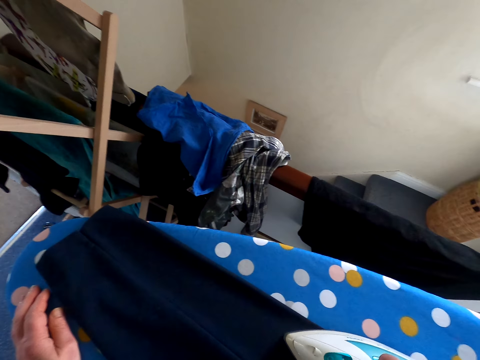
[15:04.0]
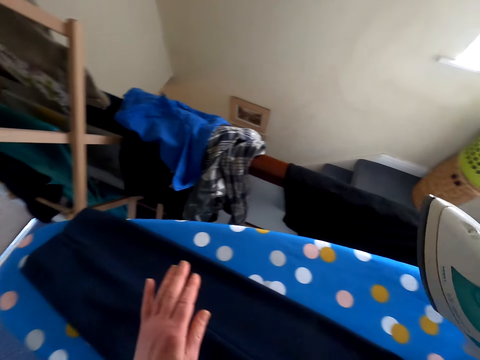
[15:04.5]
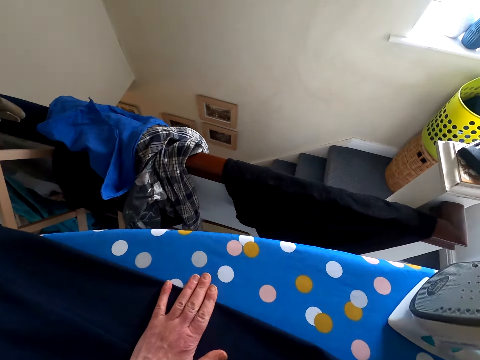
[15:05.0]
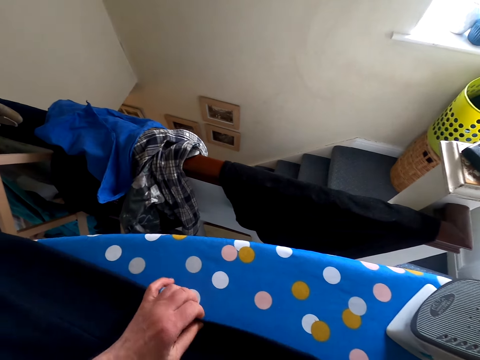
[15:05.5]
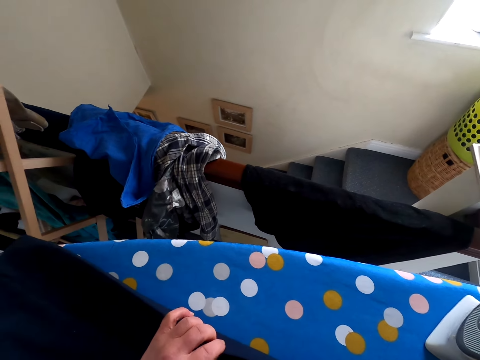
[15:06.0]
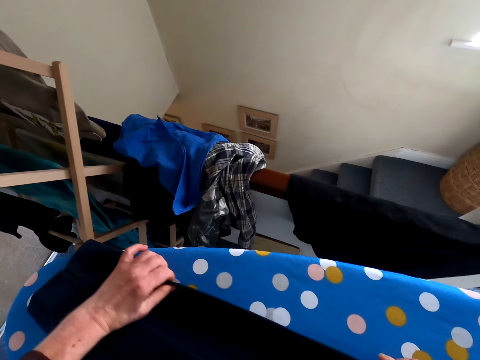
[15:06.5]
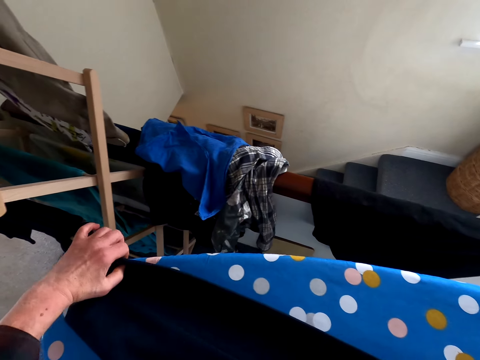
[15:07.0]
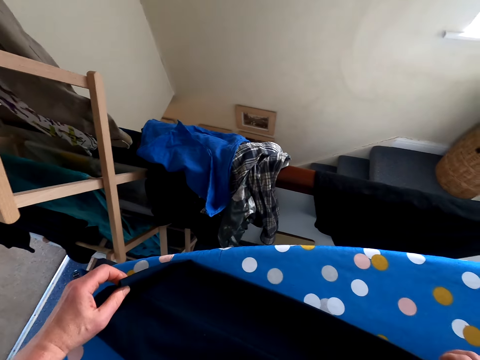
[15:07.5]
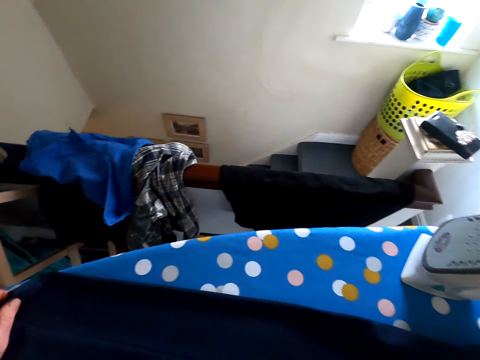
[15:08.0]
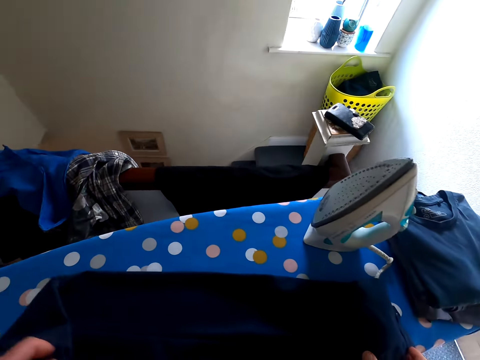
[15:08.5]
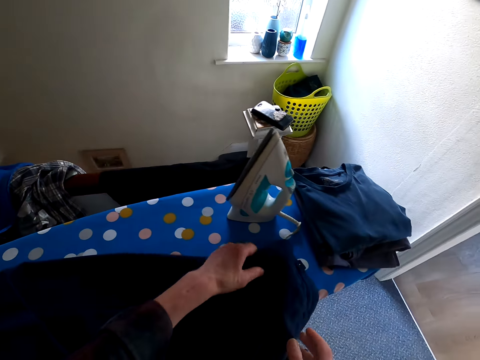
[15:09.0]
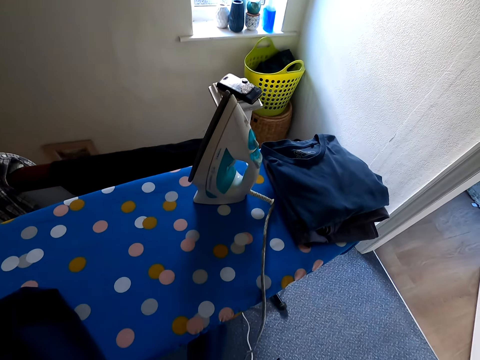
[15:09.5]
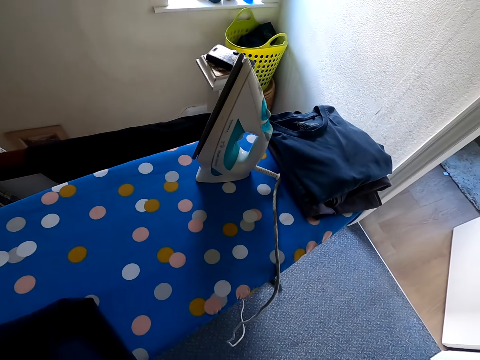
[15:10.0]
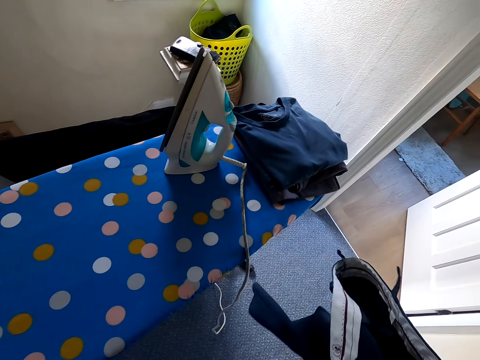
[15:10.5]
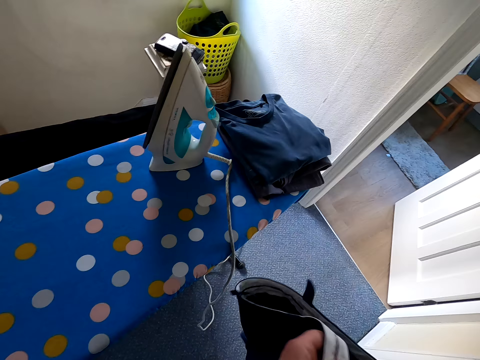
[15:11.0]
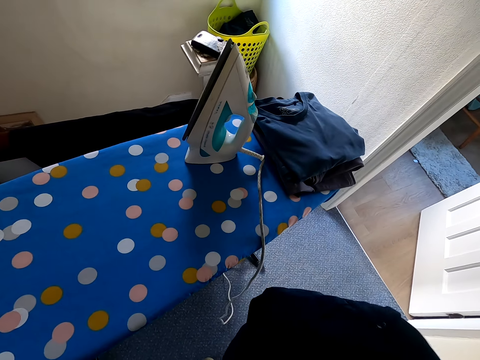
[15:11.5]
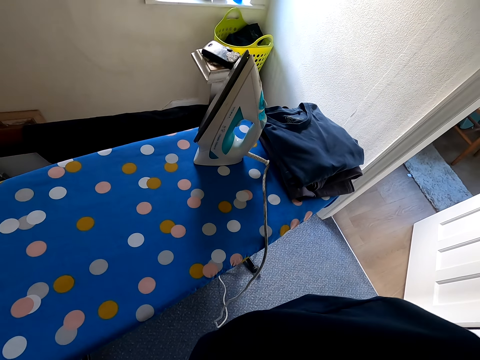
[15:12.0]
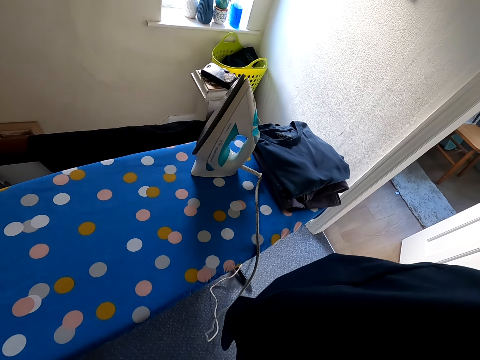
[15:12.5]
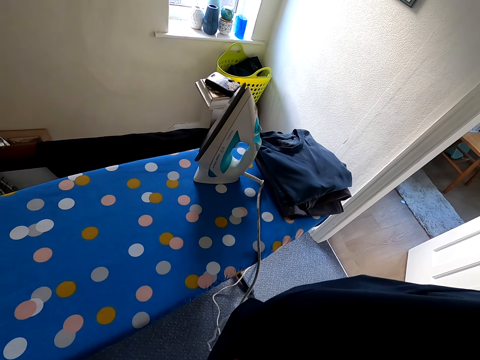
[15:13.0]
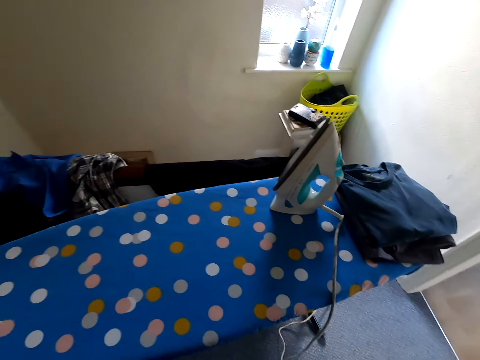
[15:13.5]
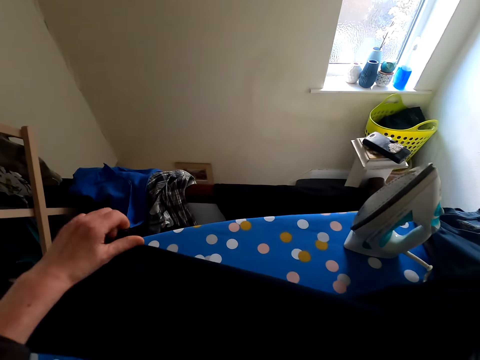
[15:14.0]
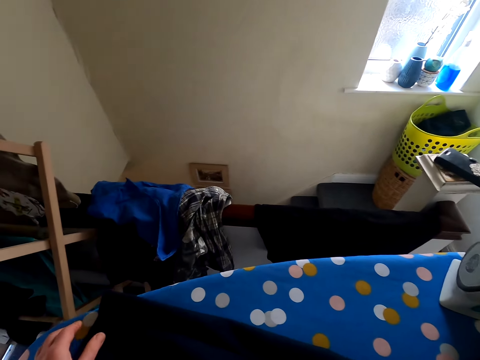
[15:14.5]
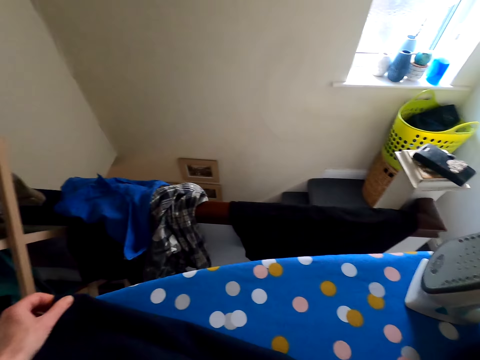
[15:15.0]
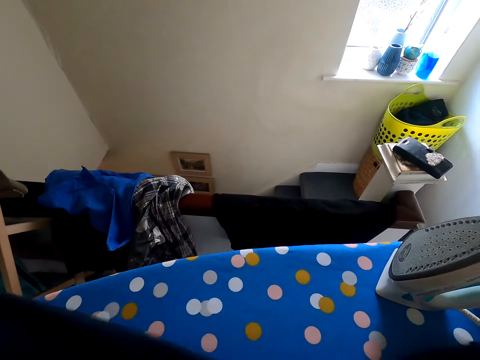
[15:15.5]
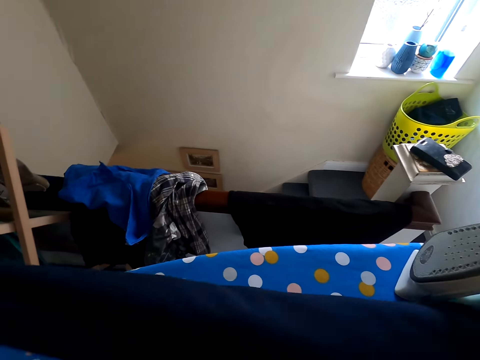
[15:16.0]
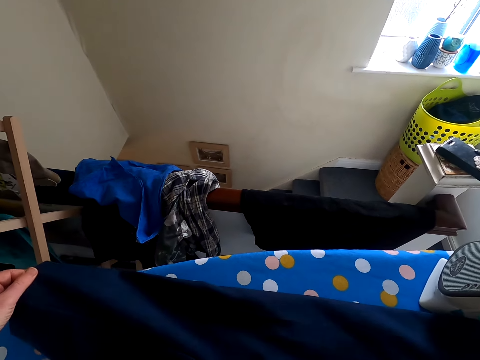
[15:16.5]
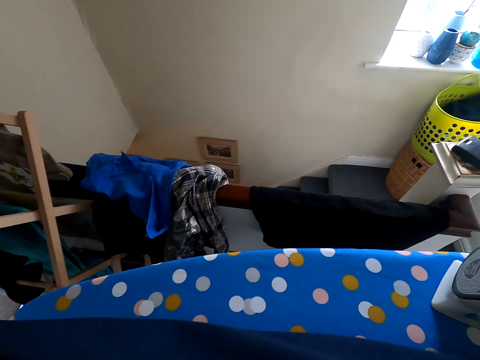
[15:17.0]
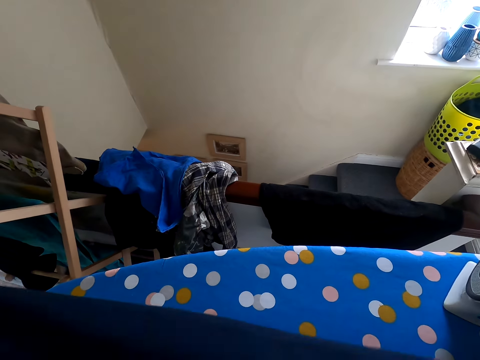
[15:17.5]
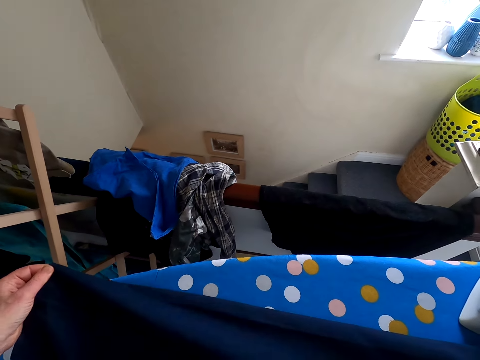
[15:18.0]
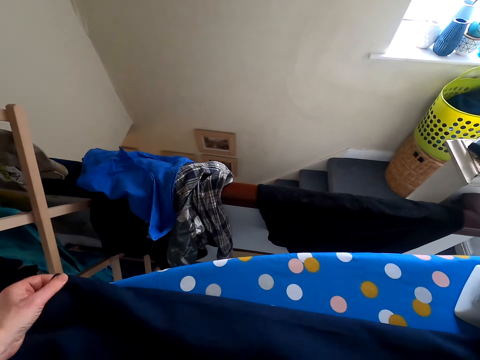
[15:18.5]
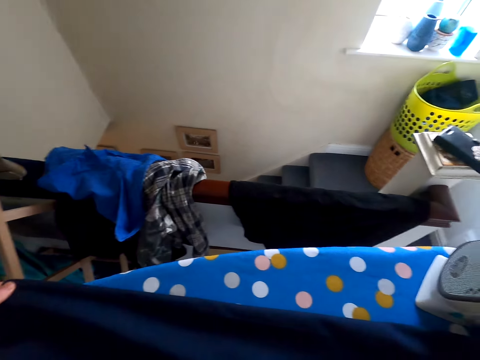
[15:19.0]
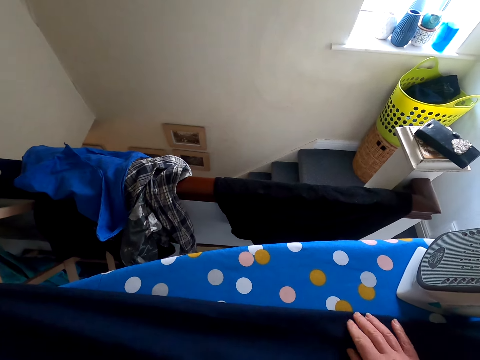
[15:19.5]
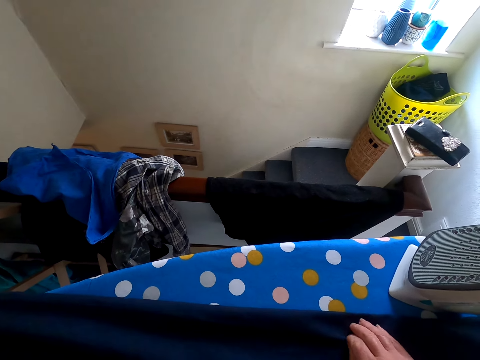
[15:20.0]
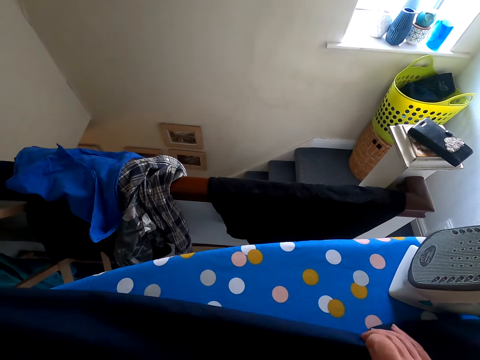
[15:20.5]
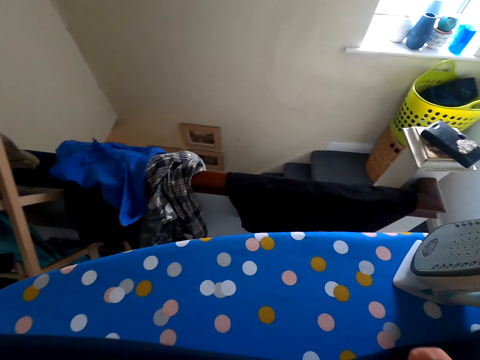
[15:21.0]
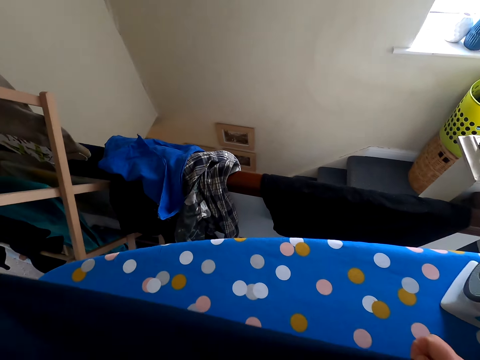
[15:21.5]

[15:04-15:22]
The camera wearer puts the iron box on the ironing table. They straighten the trouser on the ironing table and touch the trouser. They lift up the trouser. They touch the trouser. They put the trouser on the iron stand. They touch the trouser.

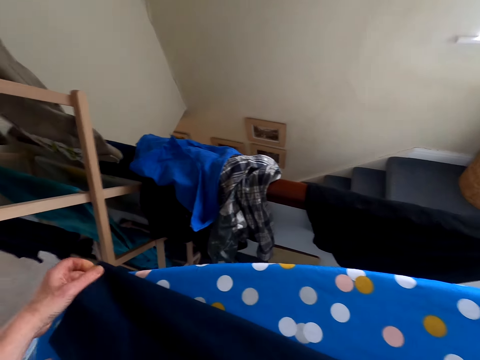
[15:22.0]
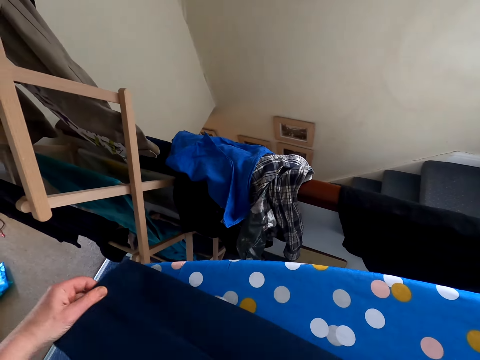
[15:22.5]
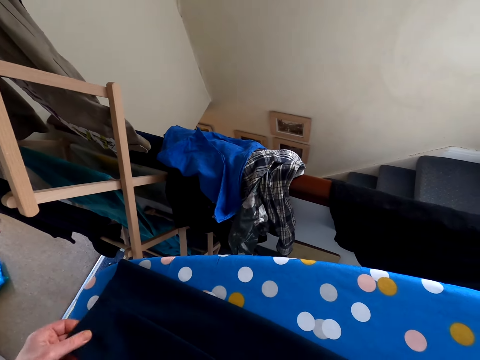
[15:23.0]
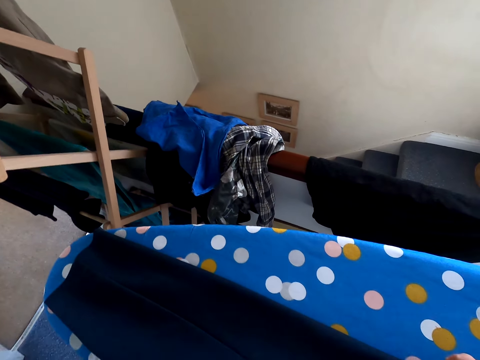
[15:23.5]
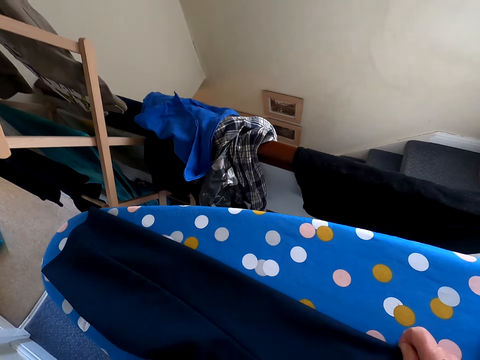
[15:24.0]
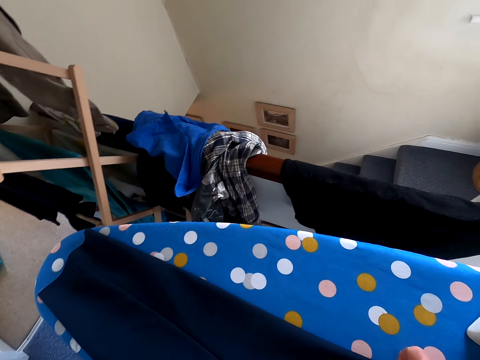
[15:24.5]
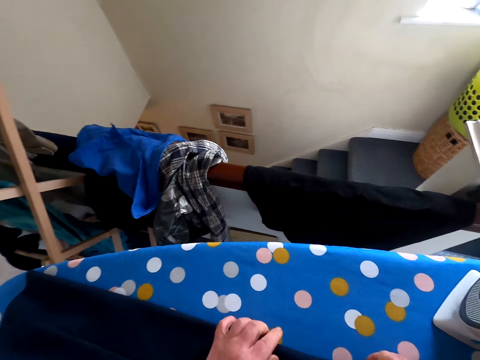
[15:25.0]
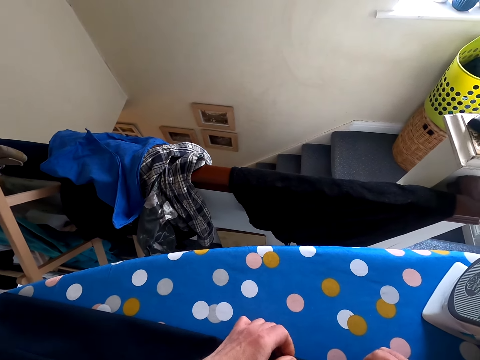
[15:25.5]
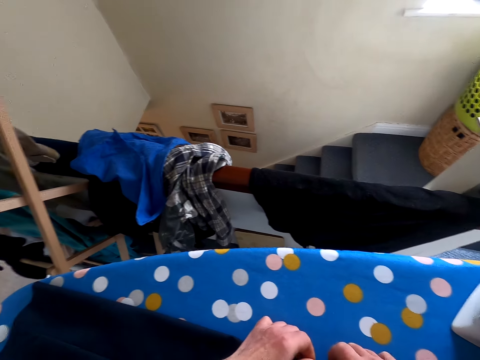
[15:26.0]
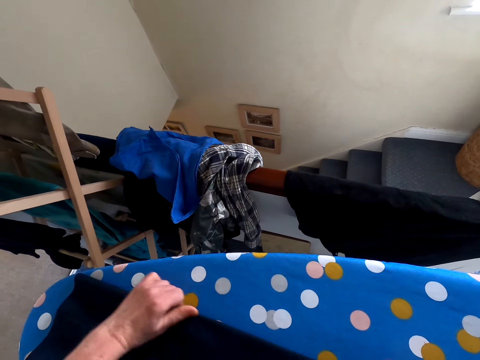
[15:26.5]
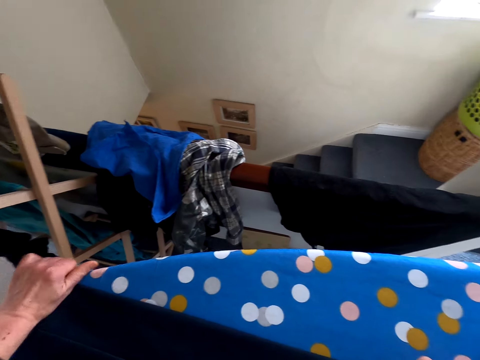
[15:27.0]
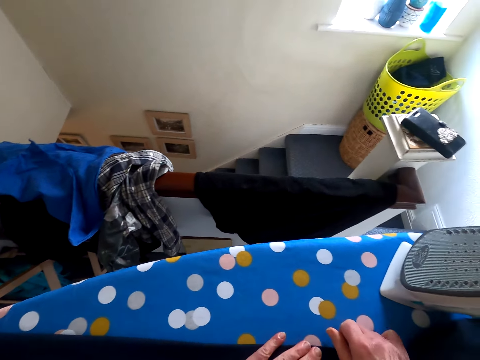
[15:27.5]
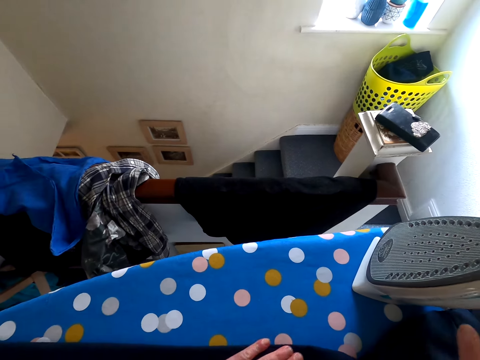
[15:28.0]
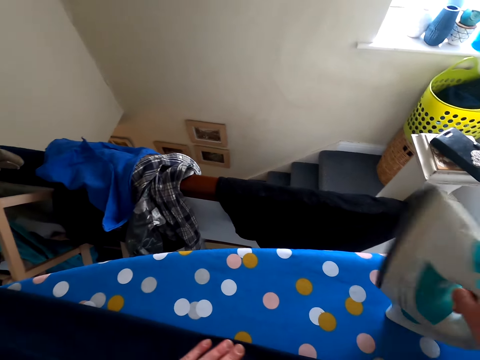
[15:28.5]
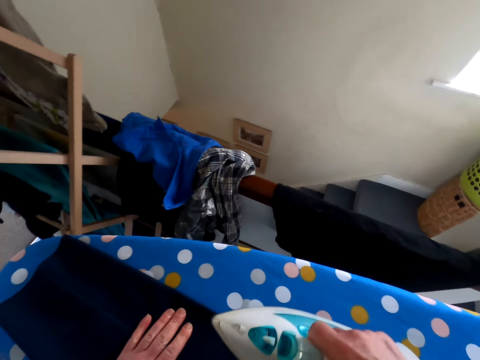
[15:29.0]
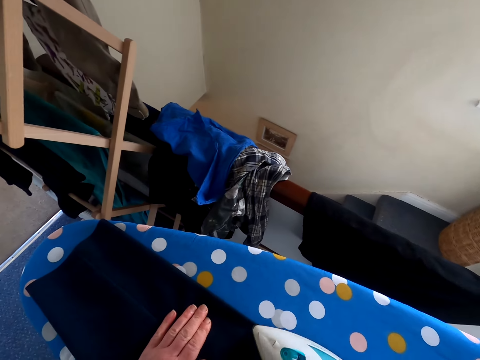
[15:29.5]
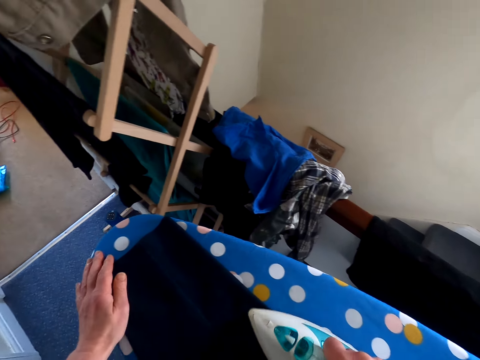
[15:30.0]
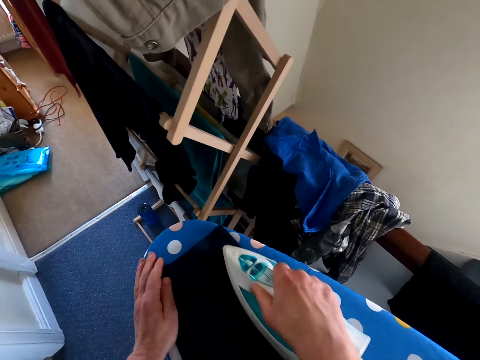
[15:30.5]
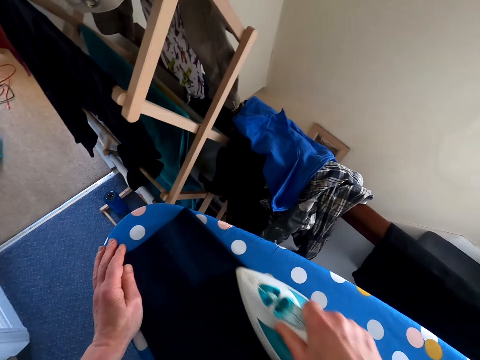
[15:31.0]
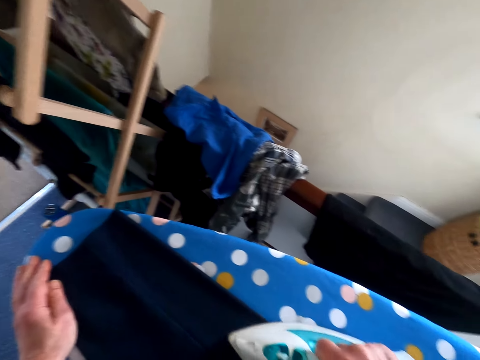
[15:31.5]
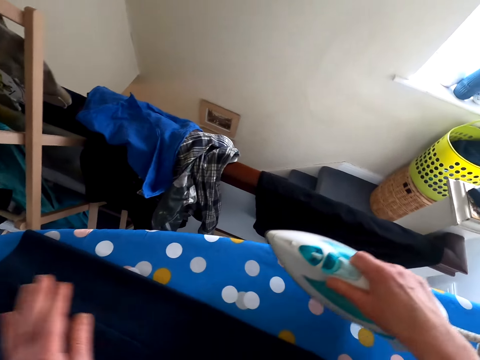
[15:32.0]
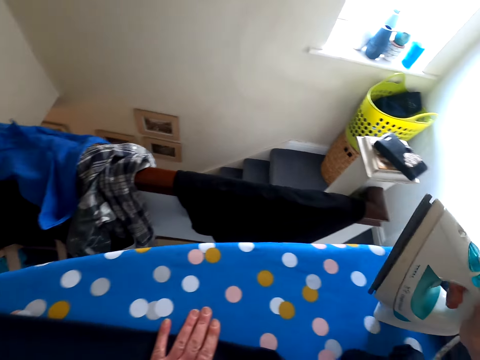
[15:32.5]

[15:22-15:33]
The camera wearer picks the iron box or iron from the ironing table. They iron the trouser. They put the iron down.
